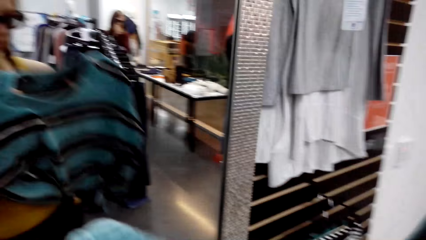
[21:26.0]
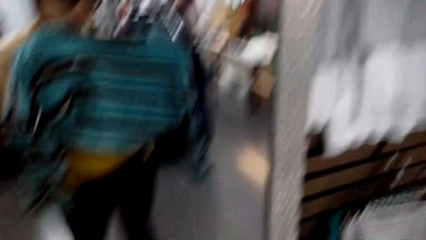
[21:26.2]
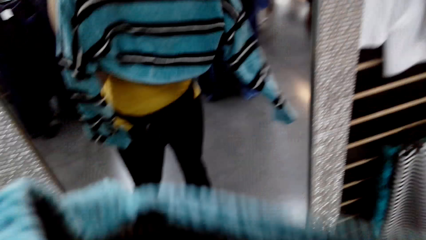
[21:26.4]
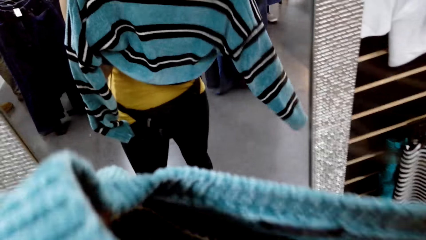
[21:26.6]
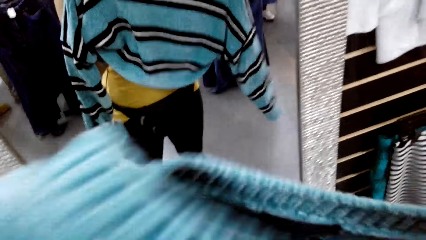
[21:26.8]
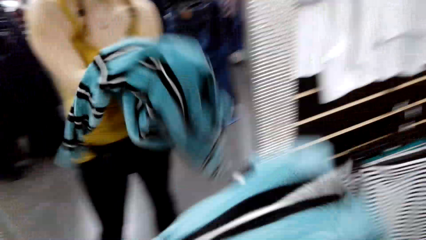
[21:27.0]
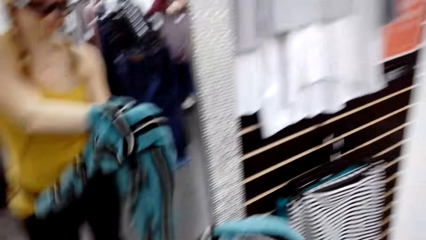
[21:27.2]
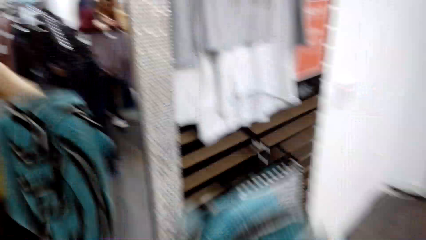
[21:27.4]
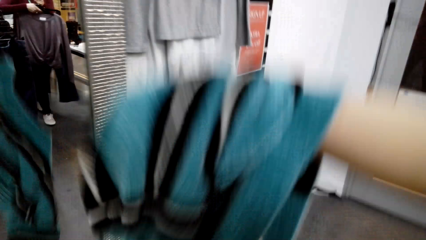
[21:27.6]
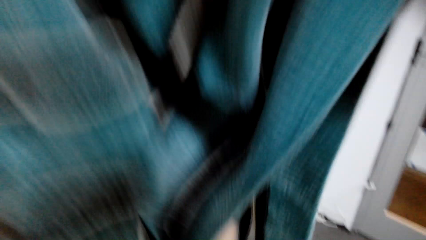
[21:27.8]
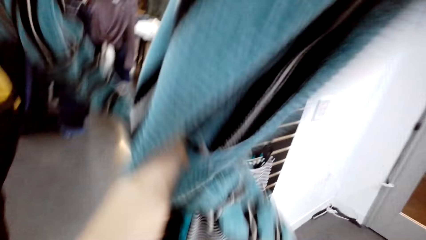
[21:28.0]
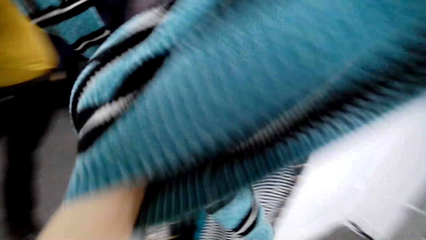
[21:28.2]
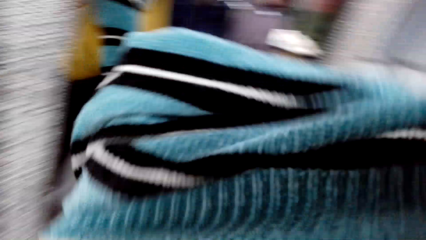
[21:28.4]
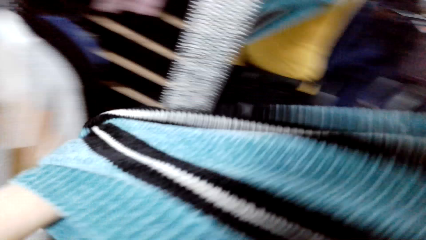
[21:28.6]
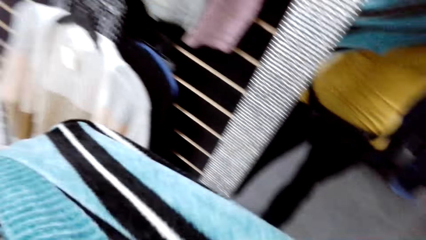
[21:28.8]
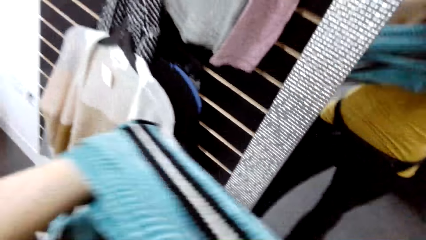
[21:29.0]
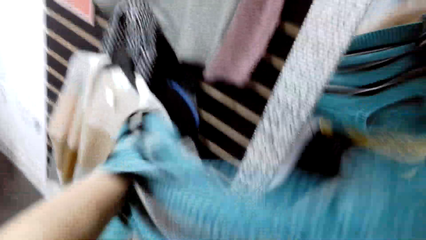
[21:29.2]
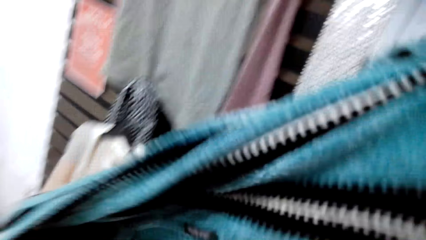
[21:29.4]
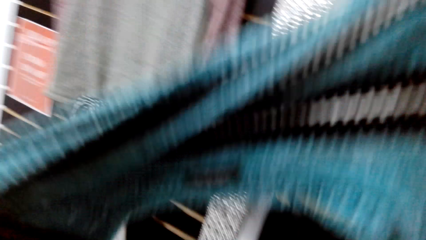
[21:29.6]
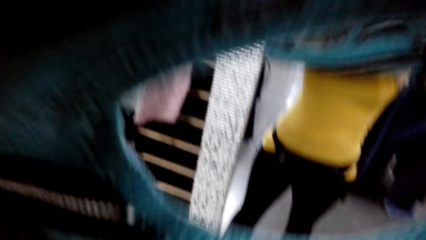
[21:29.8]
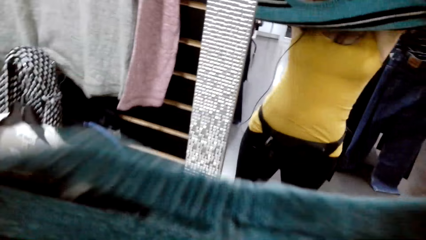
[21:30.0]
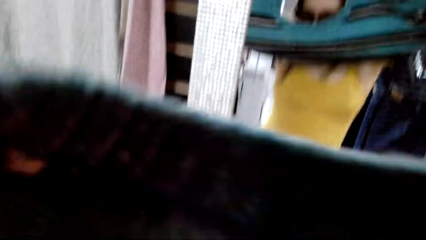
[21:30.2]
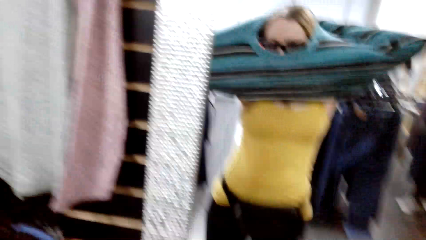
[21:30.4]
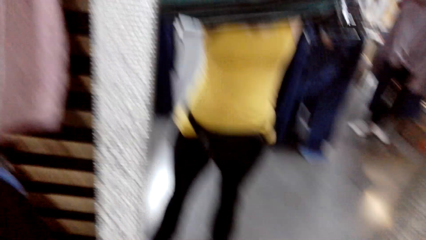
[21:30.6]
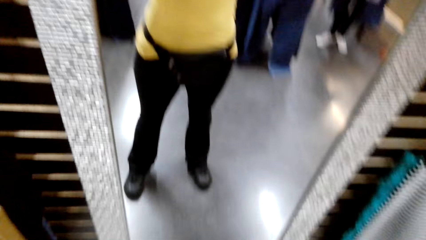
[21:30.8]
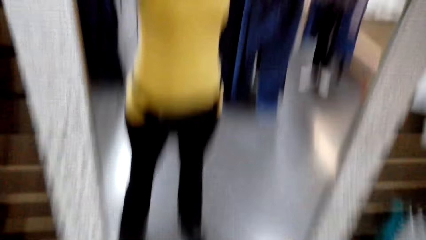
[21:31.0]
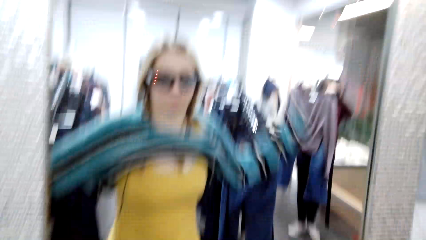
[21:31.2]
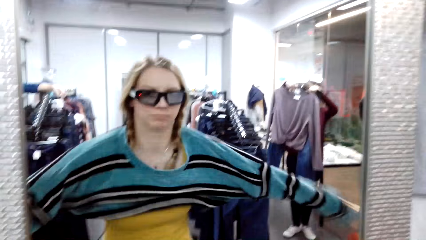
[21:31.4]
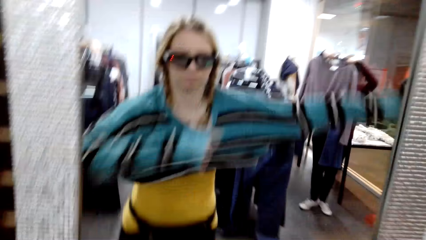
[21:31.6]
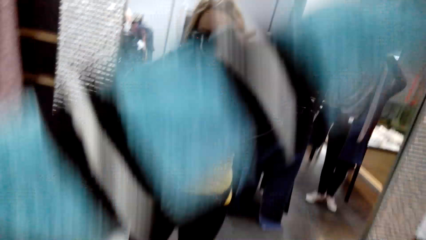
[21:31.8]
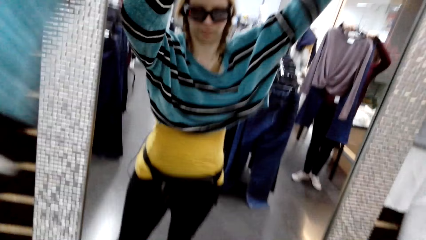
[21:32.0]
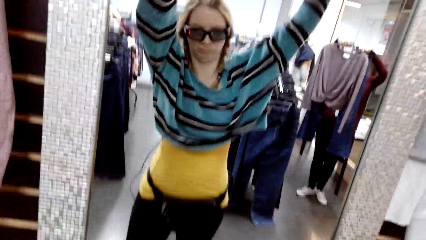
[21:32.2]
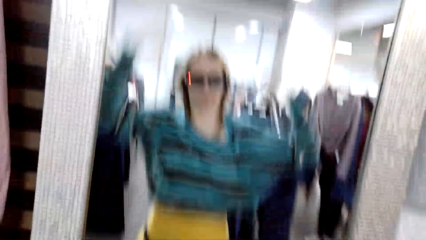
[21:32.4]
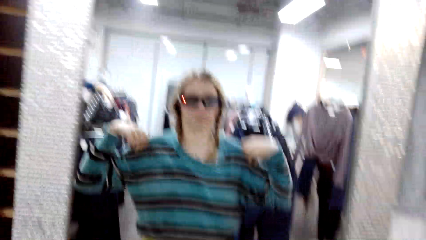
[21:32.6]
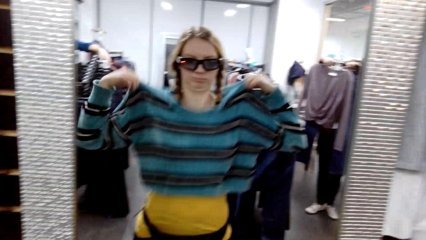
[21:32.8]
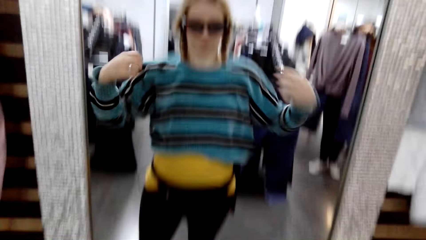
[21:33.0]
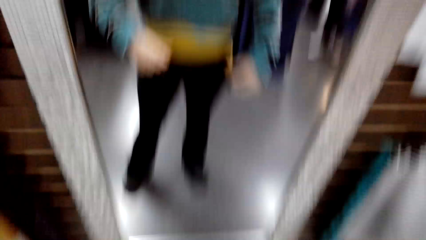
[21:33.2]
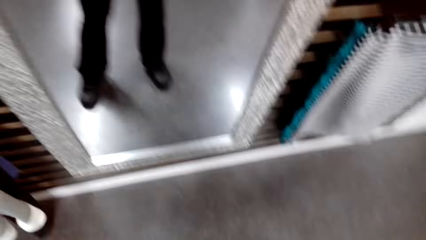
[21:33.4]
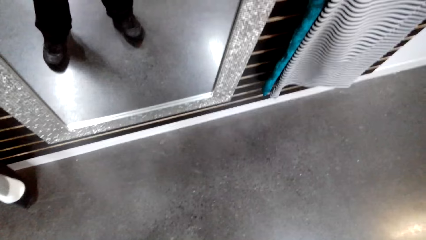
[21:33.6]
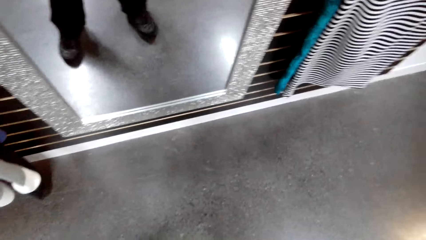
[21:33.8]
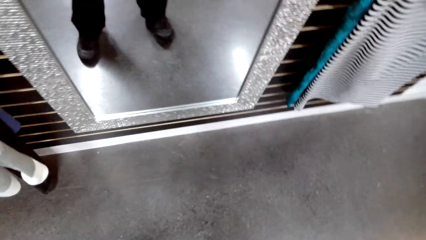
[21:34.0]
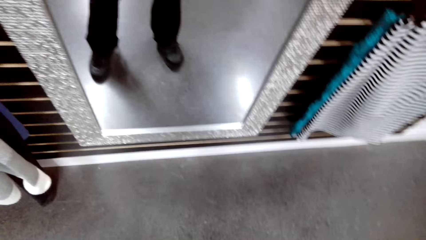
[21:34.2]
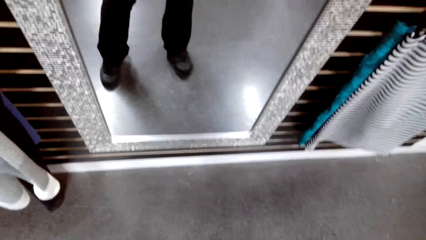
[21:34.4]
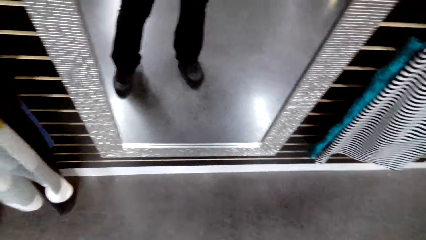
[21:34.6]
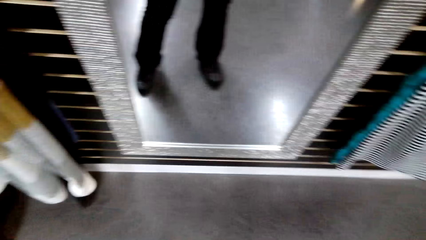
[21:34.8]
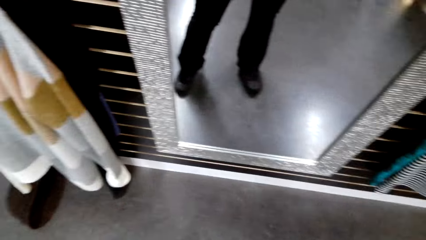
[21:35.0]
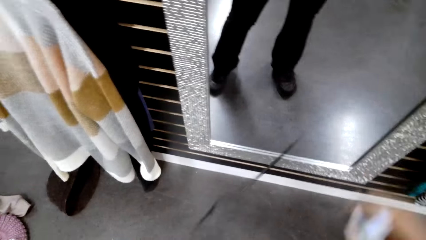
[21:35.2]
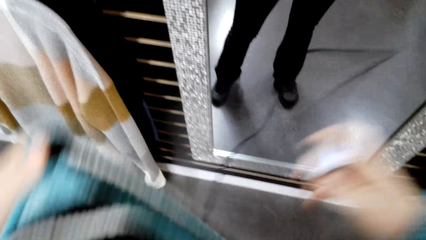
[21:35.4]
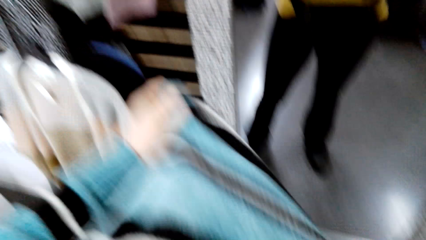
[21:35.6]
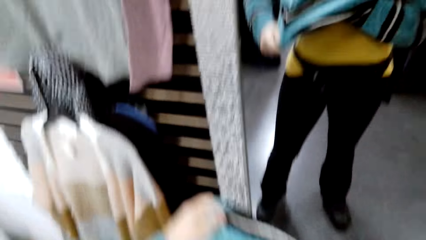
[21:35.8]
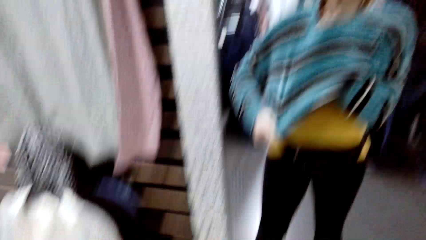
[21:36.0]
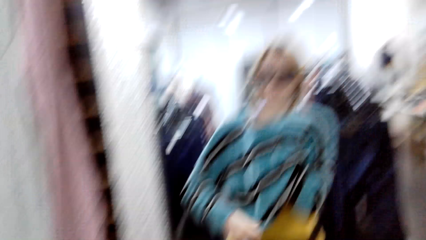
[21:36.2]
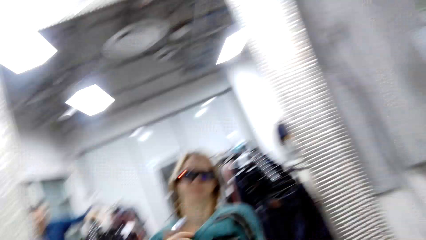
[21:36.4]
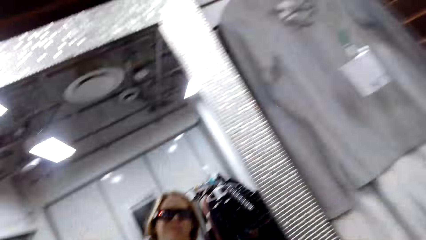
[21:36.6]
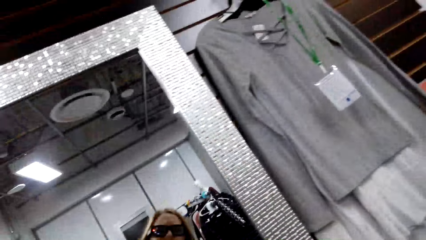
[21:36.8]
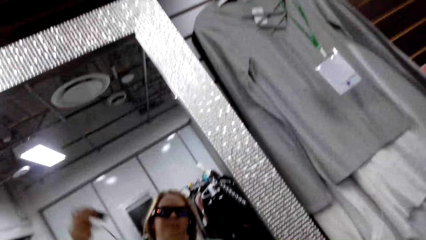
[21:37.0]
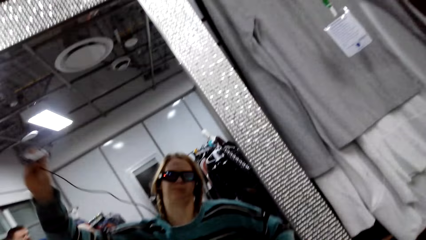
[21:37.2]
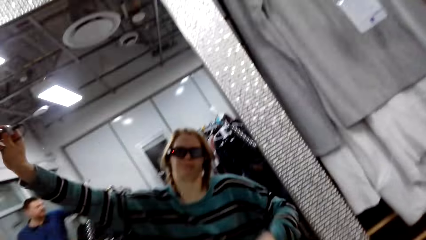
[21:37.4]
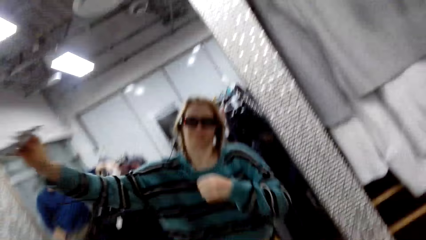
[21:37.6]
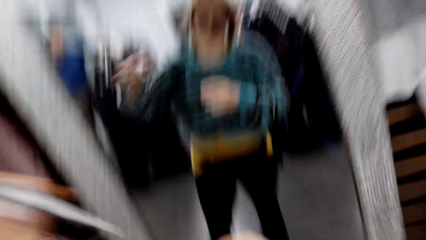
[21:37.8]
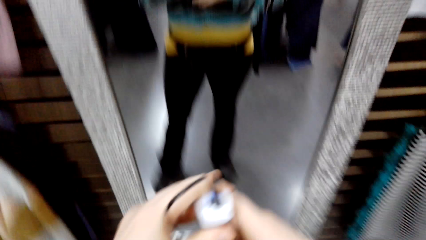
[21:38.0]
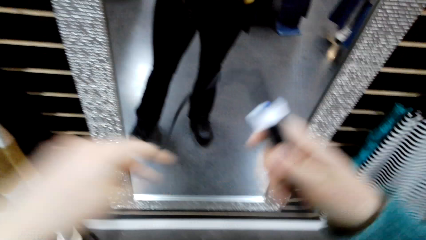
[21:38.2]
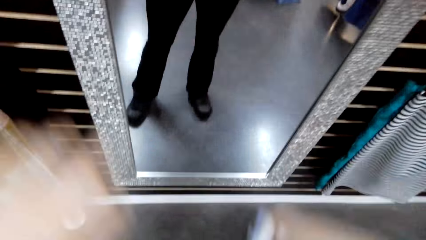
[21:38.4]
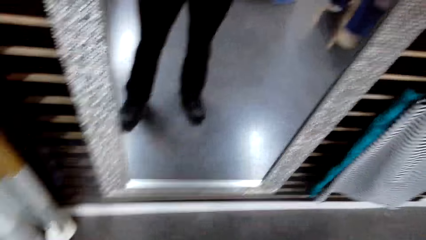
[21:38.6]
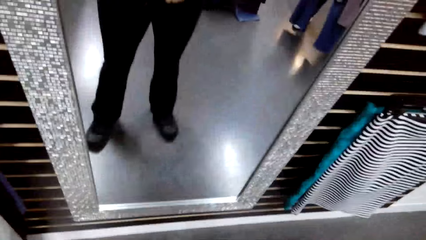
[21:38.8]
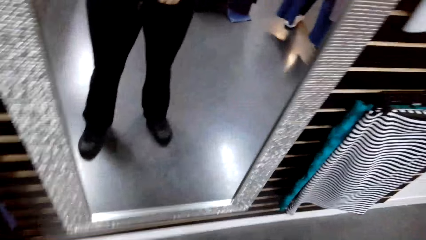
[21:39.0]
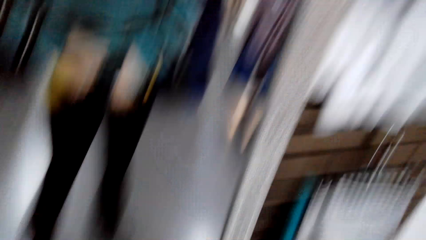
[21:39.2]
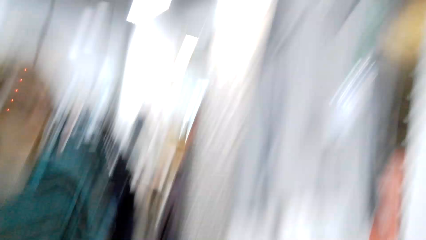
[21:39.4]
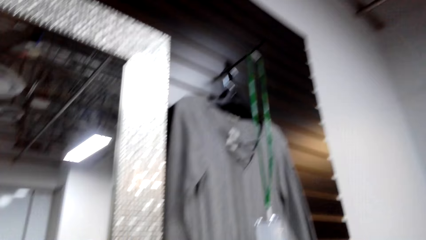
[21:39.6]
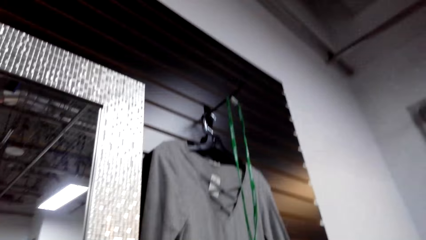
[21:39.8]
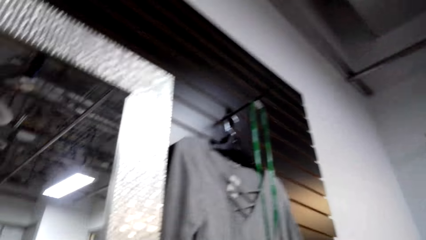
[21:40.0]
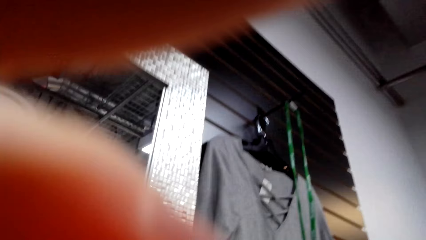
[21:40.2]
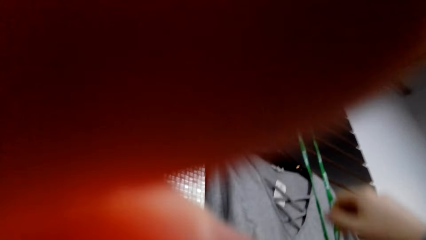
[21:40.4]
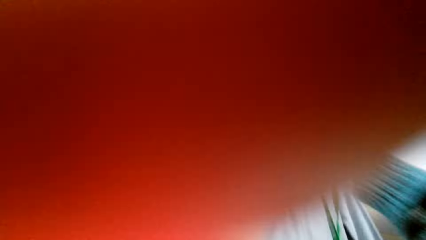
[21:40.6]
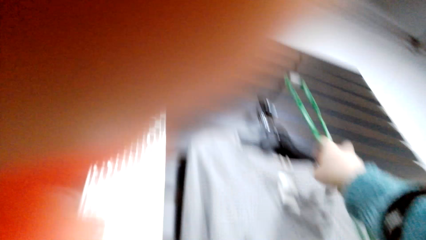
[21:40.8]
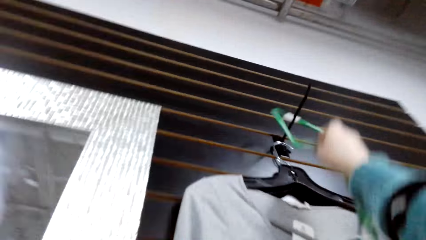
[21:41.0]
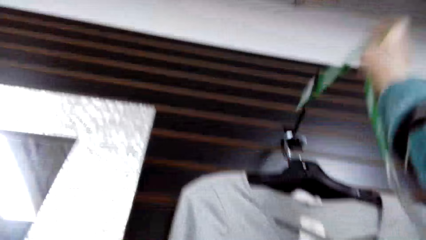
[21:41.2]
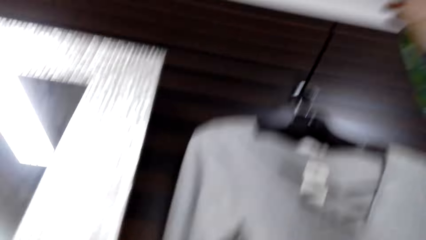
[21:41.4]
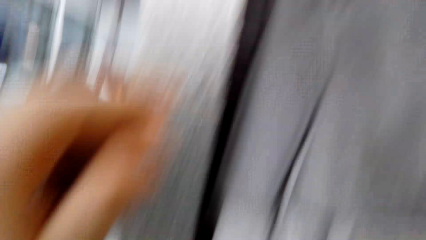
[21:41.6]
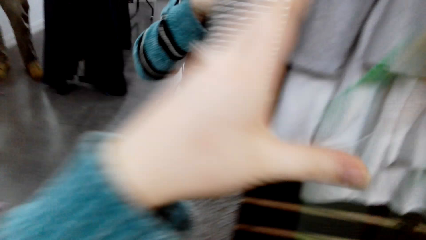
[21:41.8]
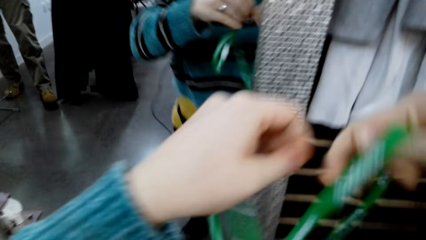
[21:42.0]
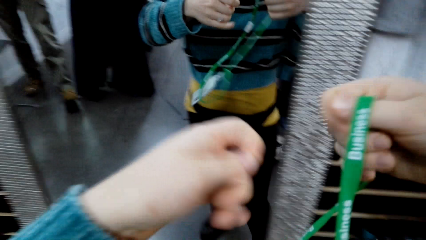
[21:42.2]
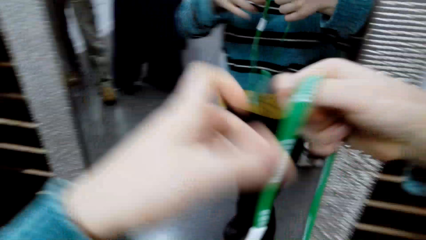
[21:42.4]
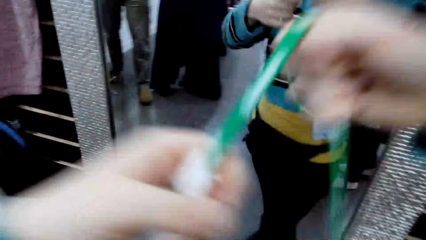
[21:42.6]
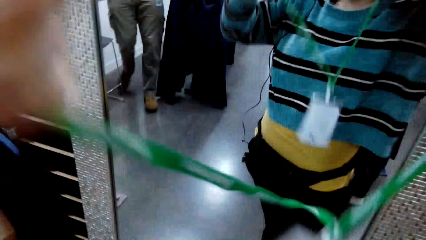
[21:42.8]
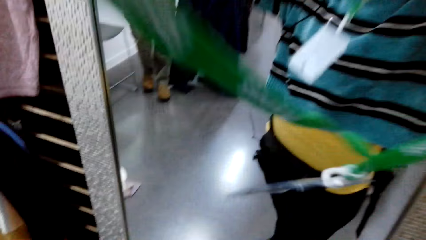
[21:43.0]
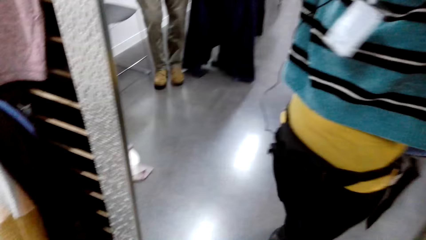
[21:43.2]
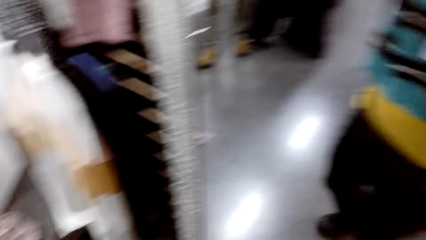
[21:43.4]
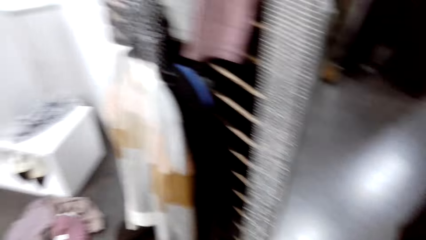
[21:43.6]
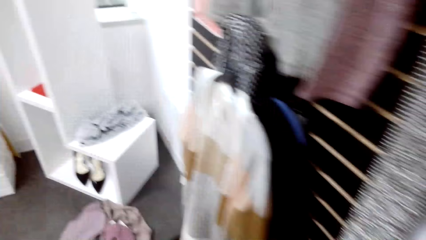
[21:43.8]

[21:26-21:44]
The camera wearer wears the sweater top. A woman talks to the camera wearer. The camera wearer wears the electronic wire. They fix the camera cable. They pick the tag from the clothes rack. They wear the tag.
